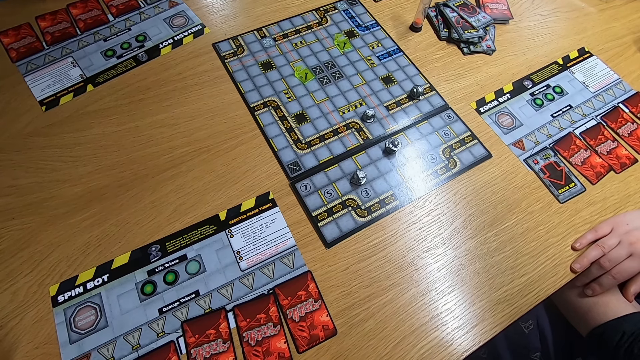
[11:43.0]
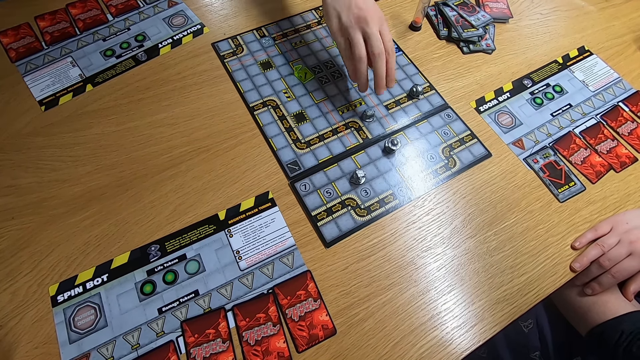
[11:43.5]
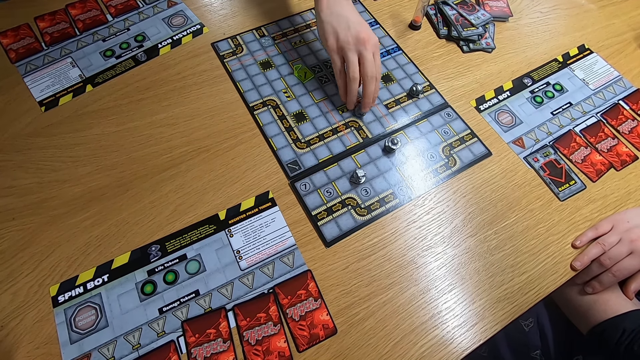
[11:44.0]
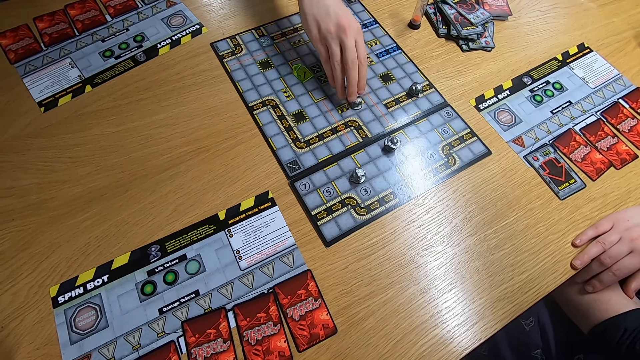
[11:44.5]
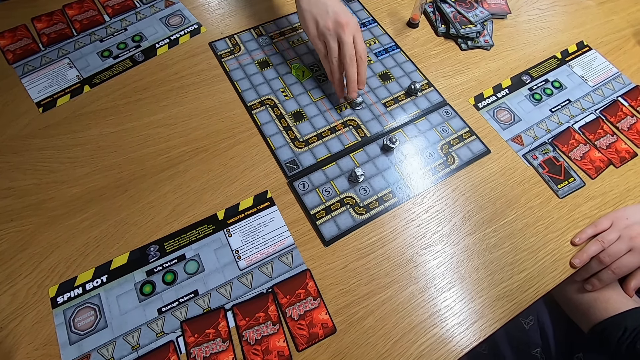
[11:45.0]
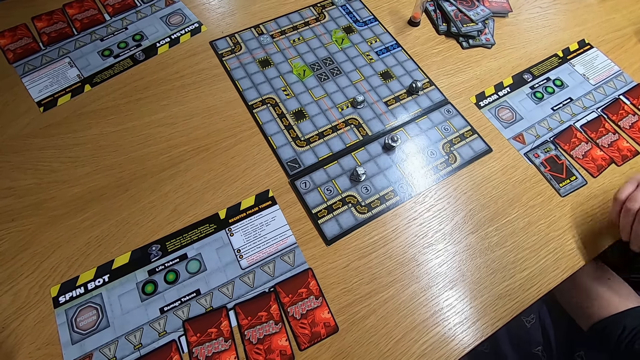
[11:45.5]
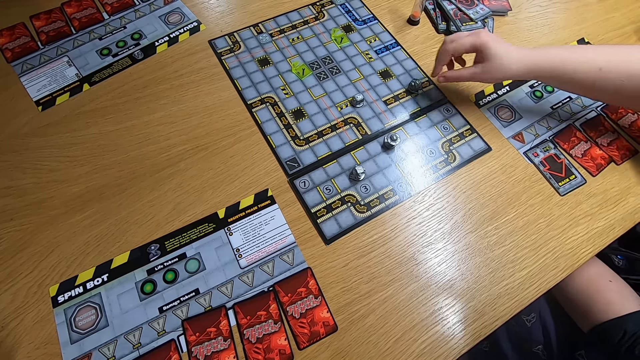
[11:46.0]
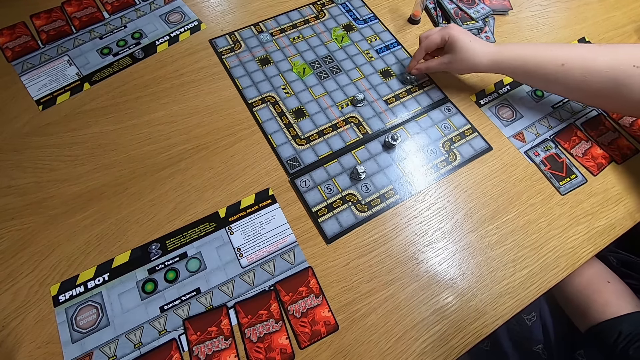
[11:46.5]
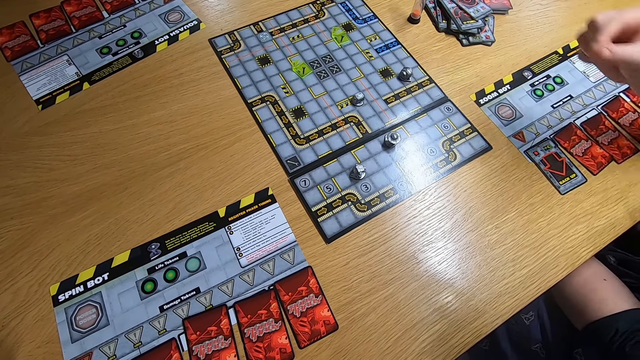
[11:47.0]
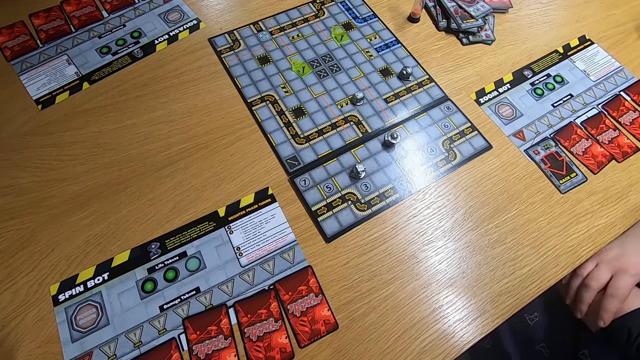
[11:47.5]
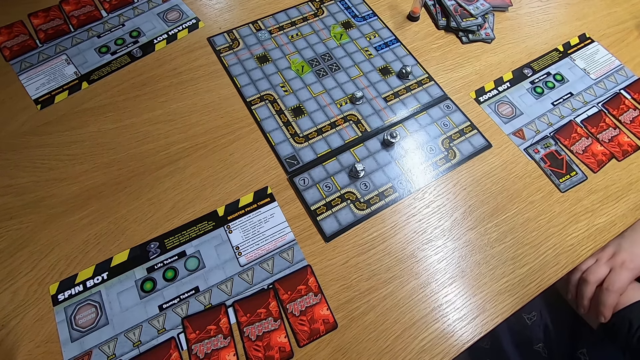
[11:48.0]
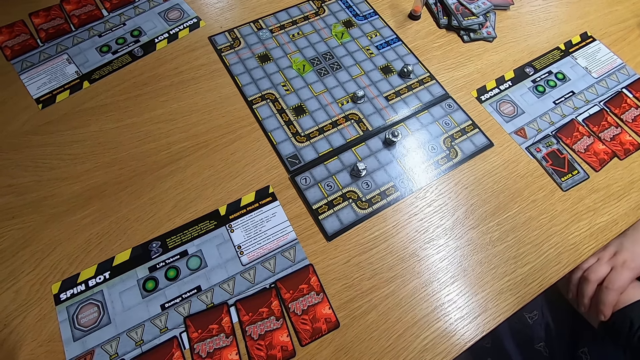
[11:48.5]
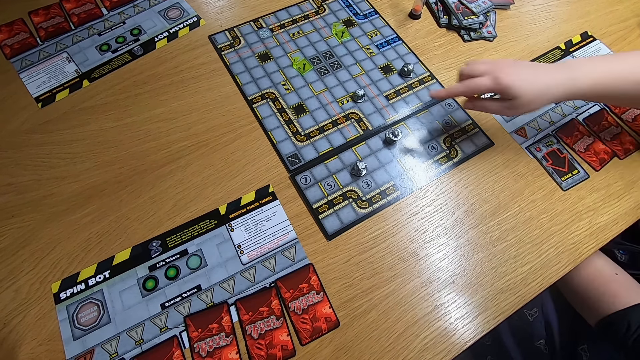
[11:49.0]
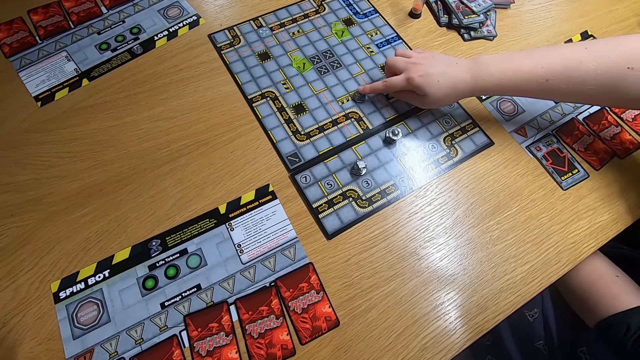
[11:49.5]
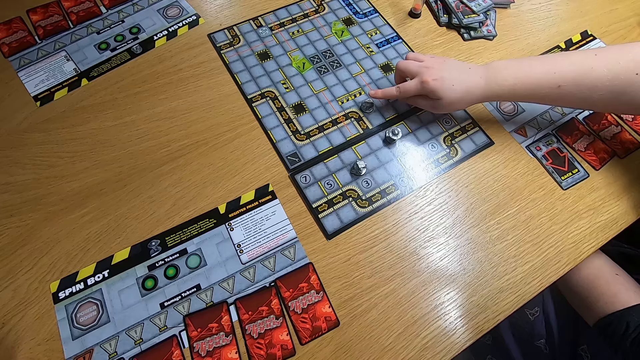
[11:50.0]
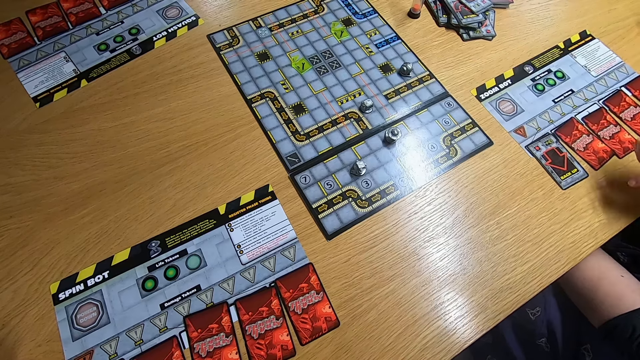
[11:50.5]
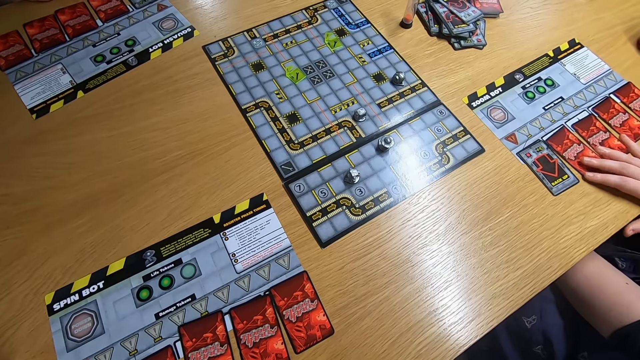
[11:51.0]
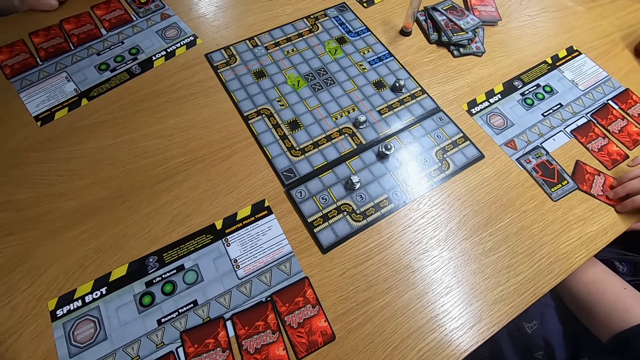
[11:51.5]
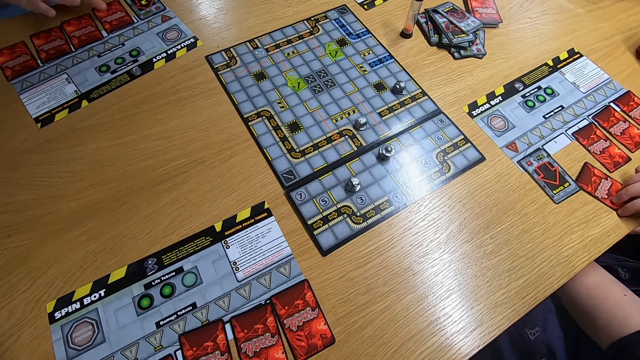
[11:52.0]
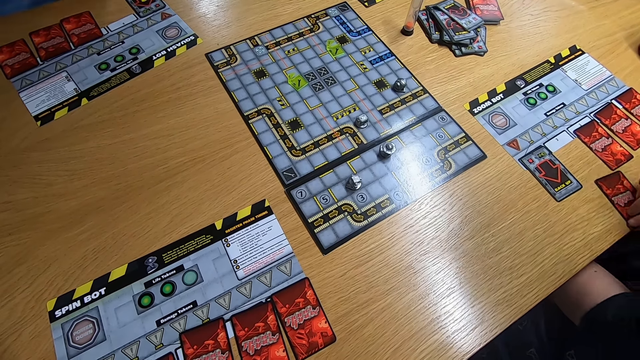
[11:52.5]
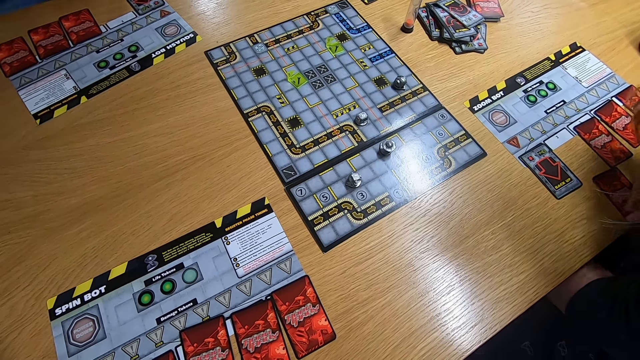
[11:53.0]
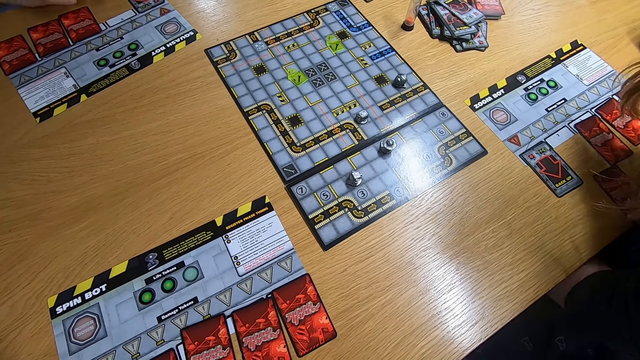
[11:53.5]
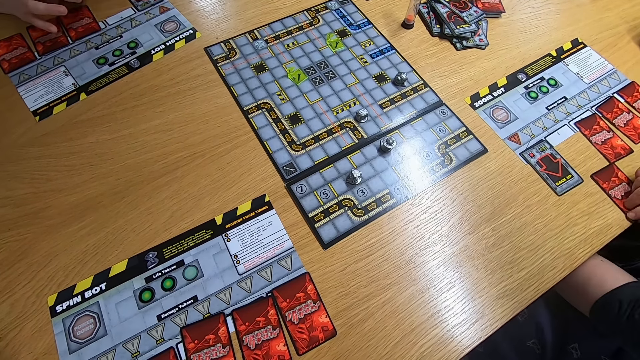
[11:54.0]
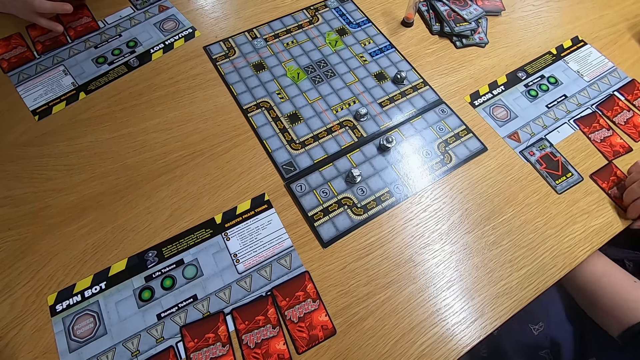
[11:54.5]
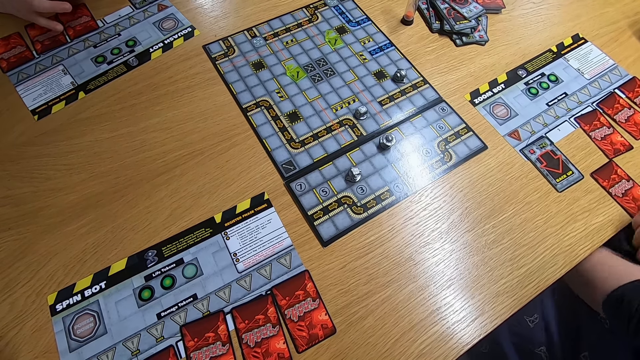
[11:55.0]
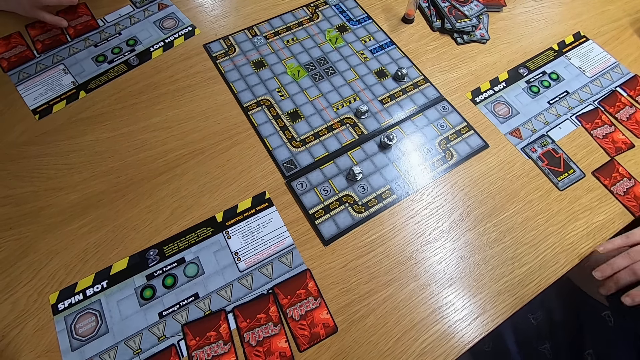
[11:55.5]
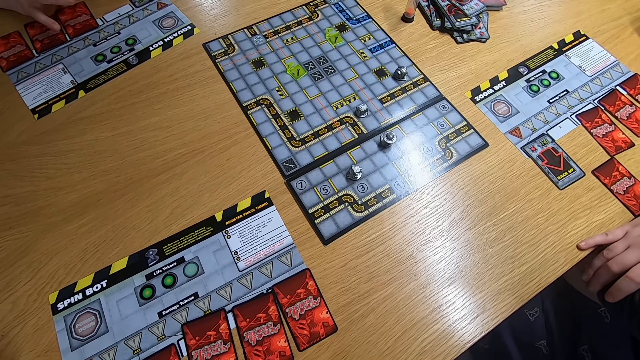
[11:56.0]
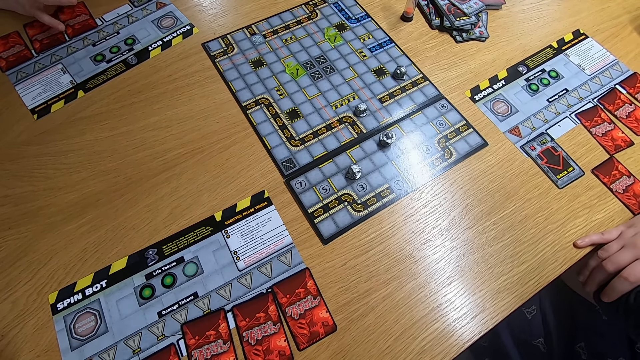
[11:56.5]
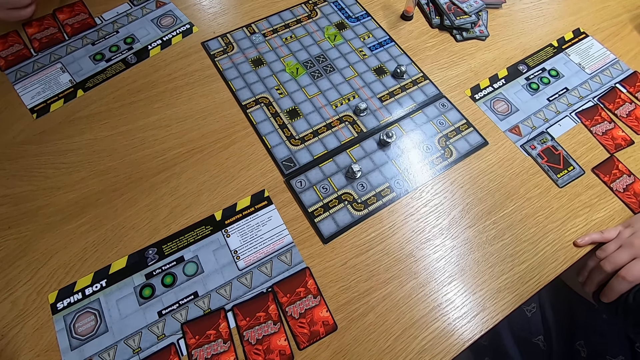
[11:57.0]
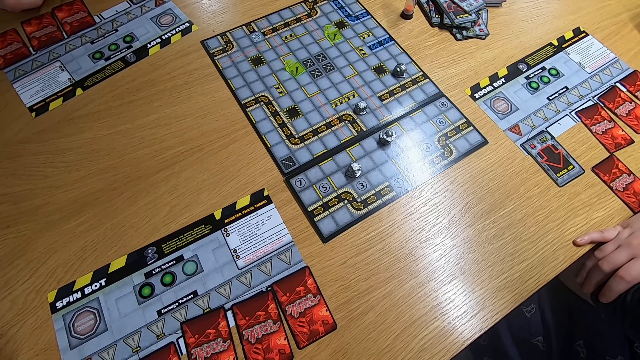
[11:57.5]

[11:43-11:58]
A man plays the board game. The camera wearer stares at the board game. A lady plays the board game. The camera wearer stares at the board game. The lady plays the board game and pulls the card with the right hand. Another man holds the card with the right hand. The lady leans the right hand on the desk.

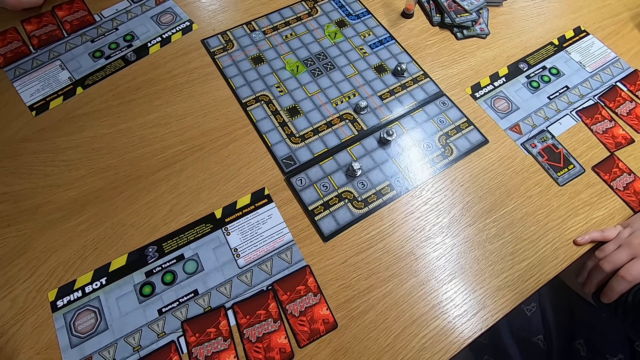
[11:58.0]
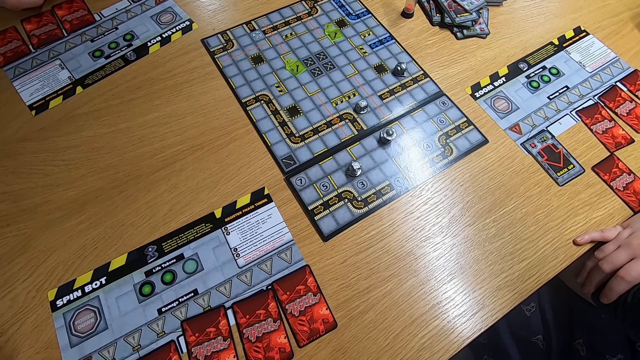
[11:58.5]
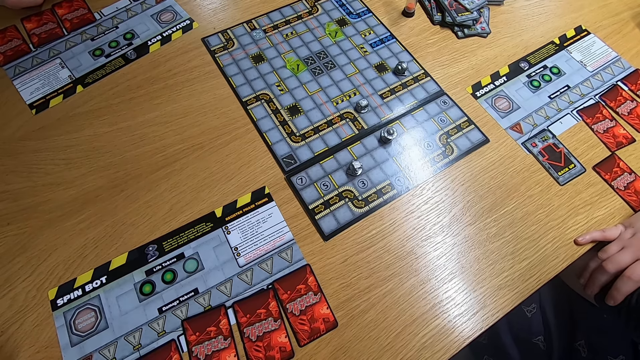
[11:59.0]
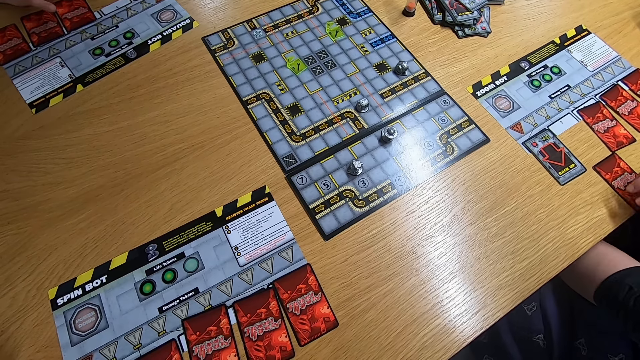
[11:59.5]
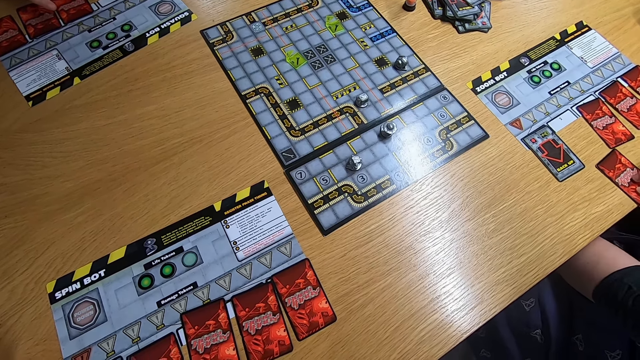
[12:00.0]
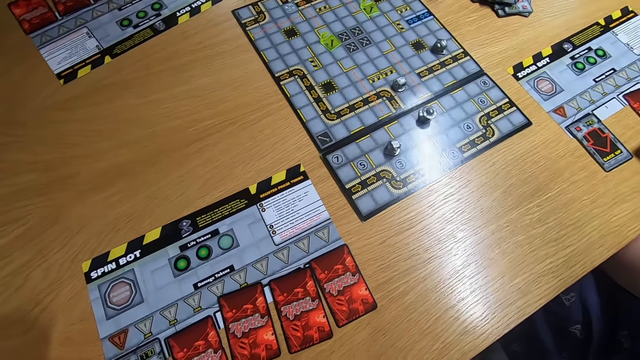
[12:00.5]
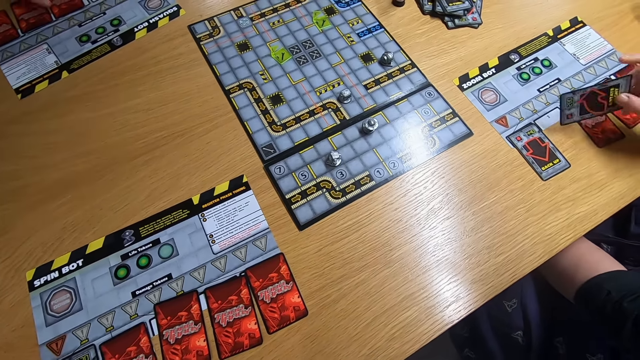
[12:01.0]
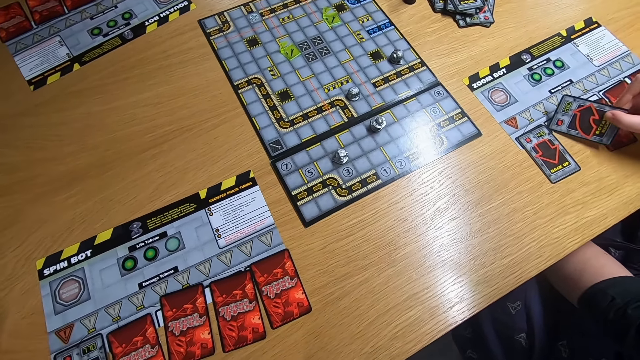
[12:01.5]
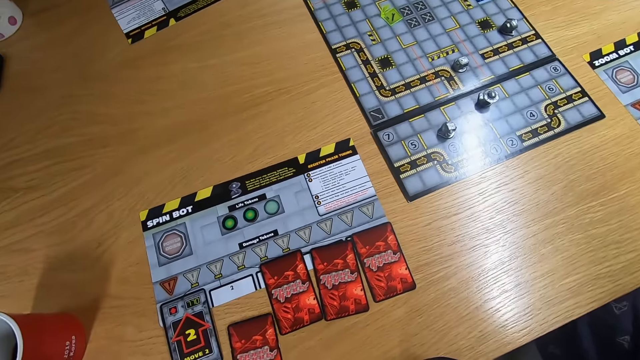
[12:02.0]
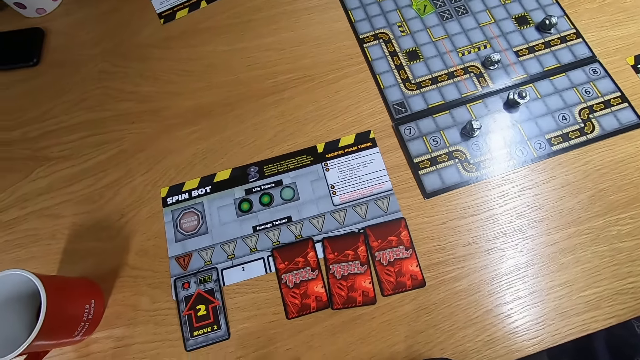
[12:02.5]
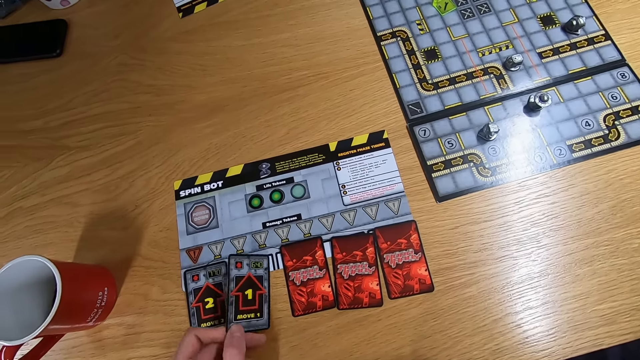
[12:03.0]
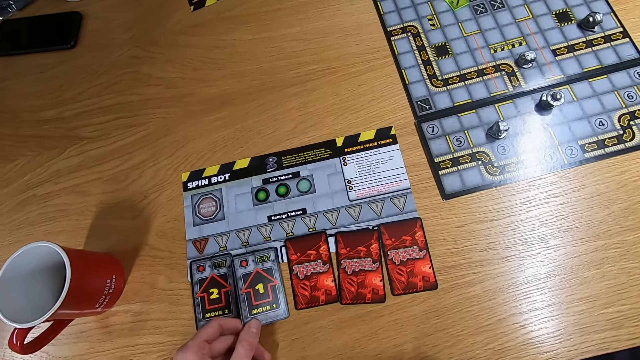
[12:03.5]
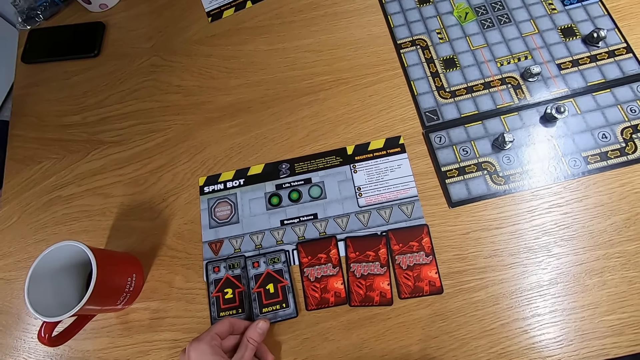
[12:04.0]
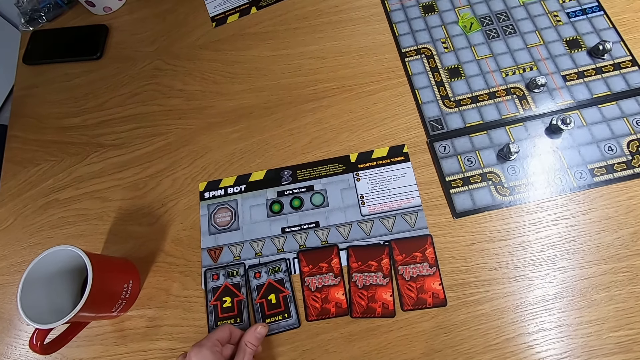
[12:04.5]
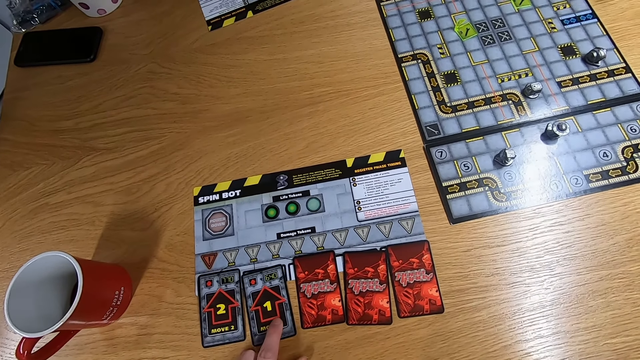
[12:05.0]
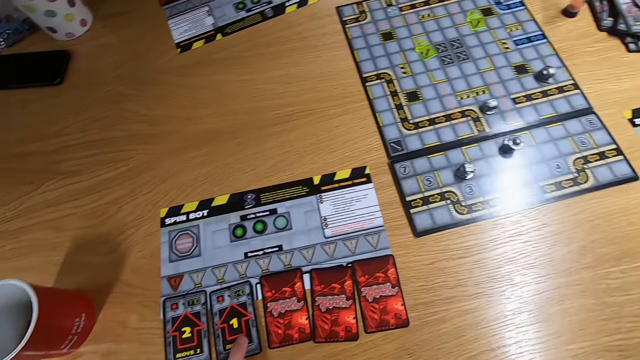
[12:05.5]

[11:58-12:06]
A lady picks up the card with the right hand, turns the card with the right hand and drops the card on the desk. The camera wearer picks up the card with the right hand and drops the card on the desk.
